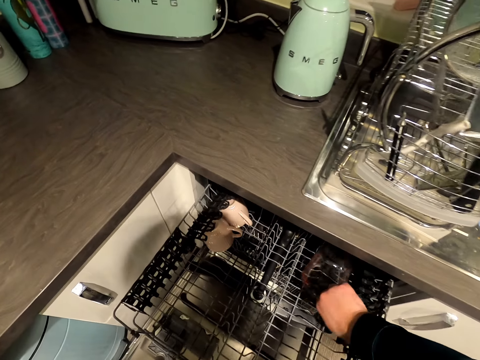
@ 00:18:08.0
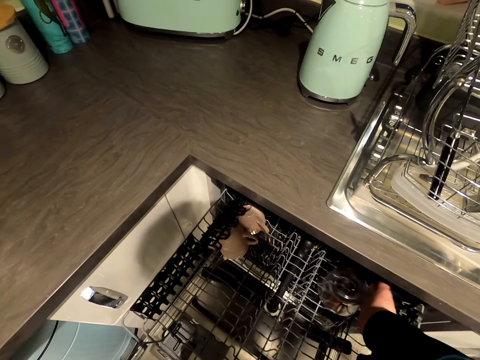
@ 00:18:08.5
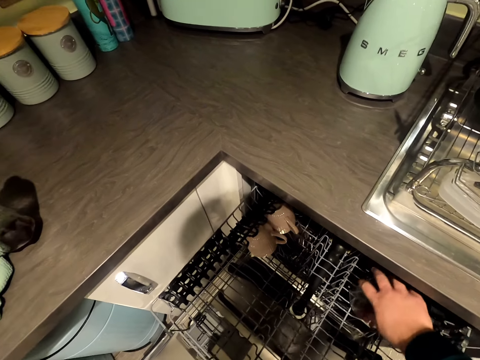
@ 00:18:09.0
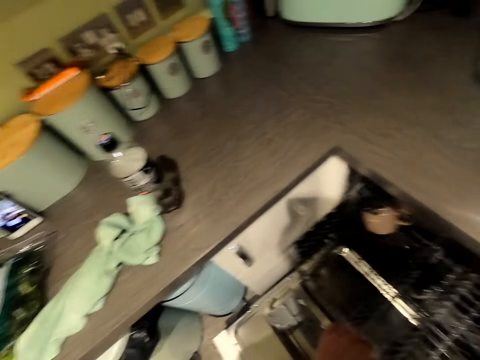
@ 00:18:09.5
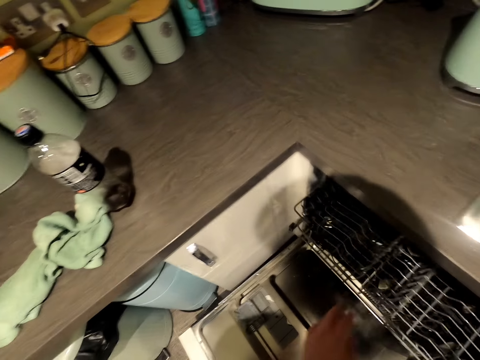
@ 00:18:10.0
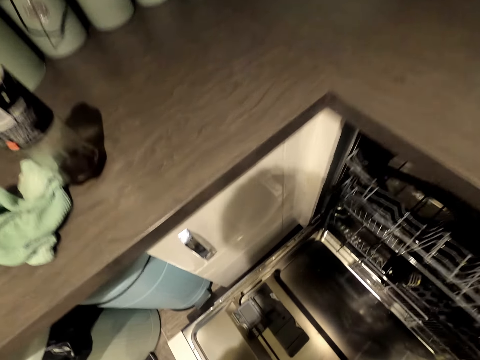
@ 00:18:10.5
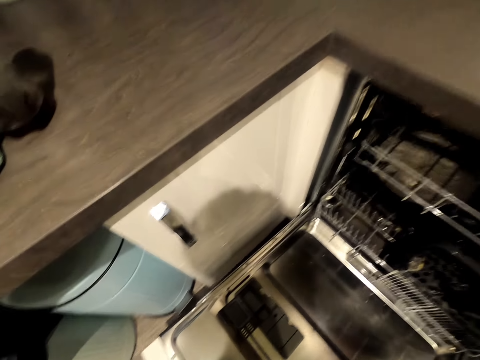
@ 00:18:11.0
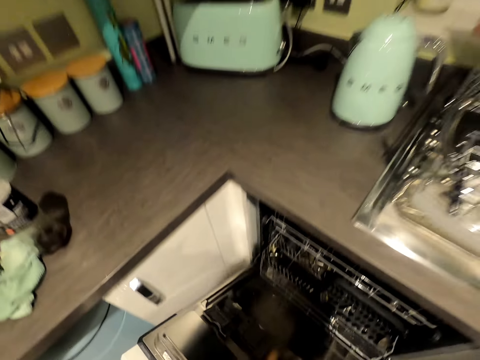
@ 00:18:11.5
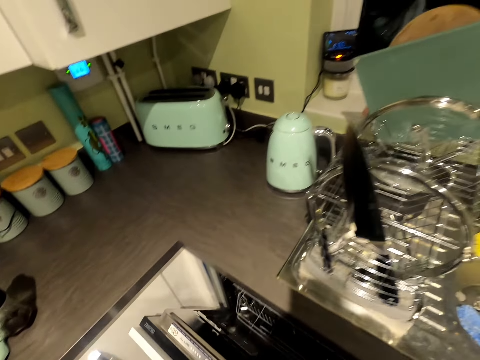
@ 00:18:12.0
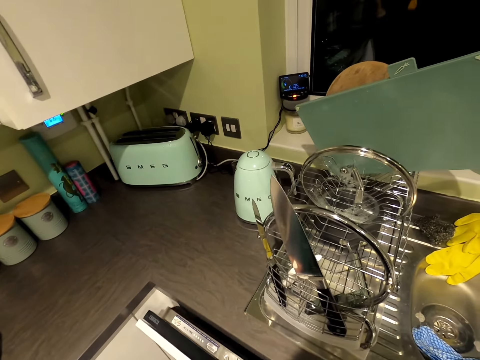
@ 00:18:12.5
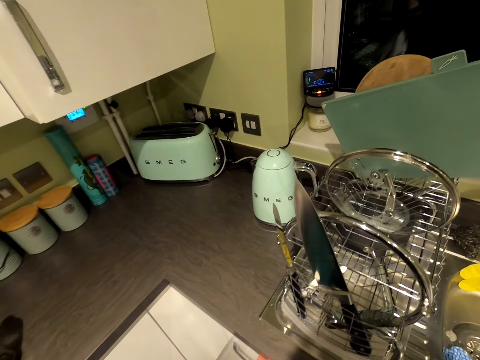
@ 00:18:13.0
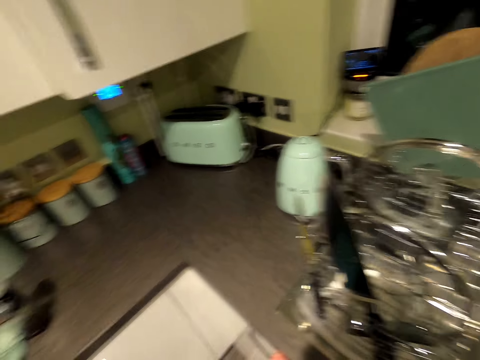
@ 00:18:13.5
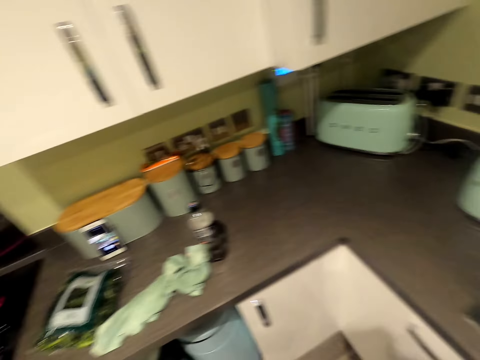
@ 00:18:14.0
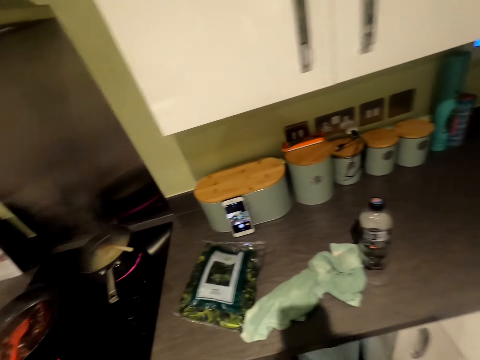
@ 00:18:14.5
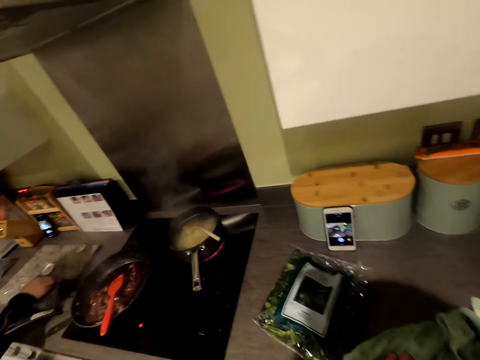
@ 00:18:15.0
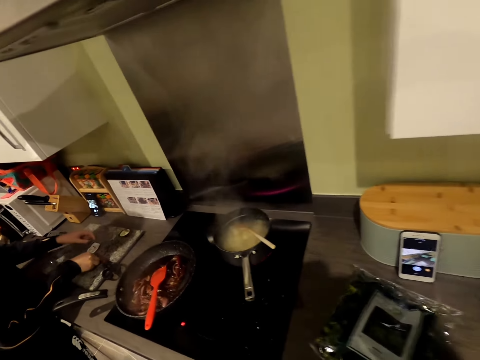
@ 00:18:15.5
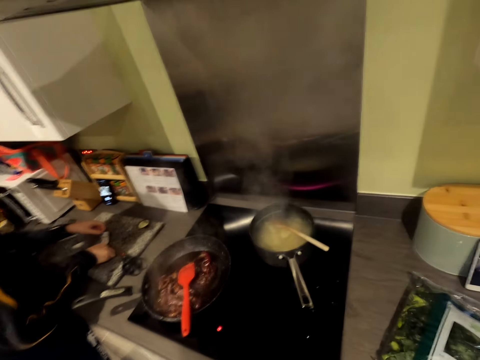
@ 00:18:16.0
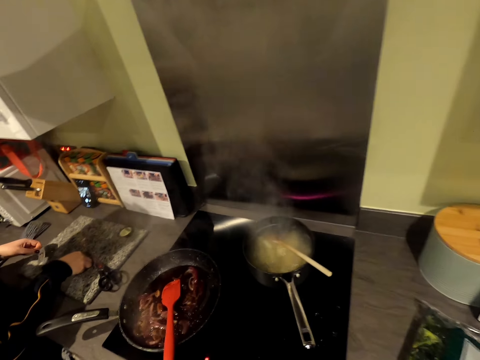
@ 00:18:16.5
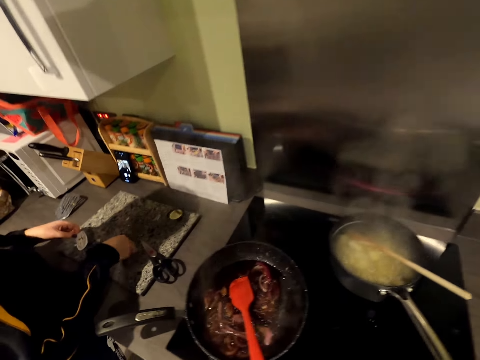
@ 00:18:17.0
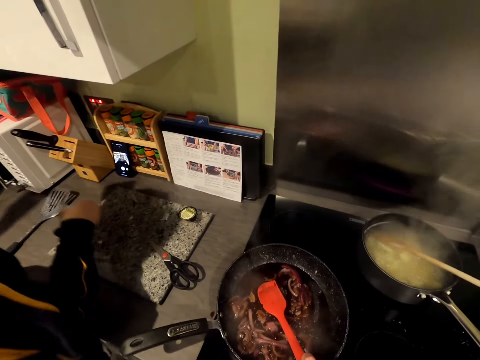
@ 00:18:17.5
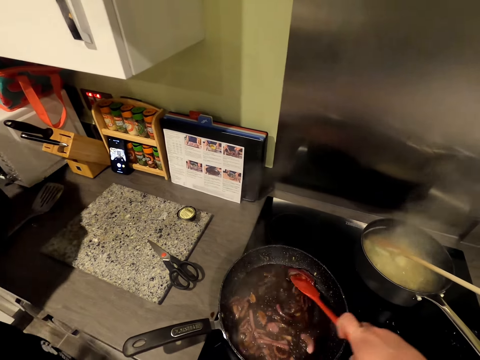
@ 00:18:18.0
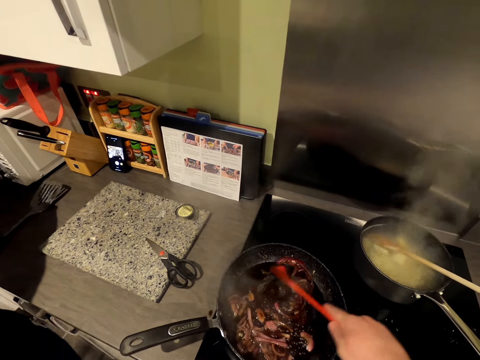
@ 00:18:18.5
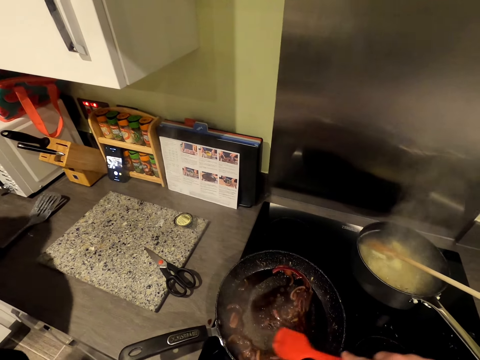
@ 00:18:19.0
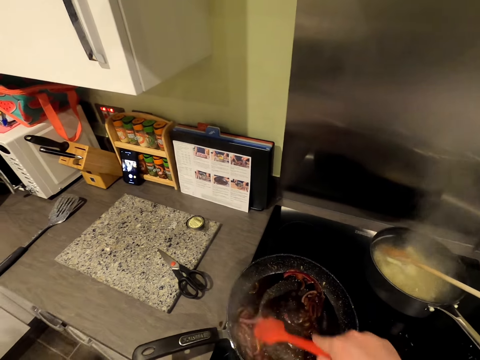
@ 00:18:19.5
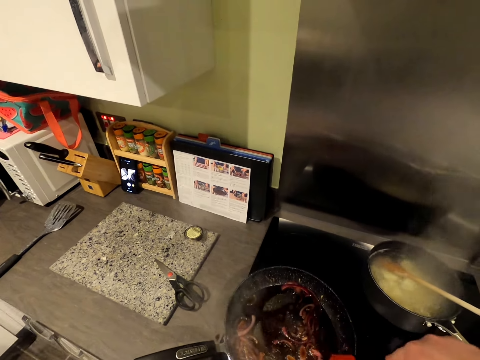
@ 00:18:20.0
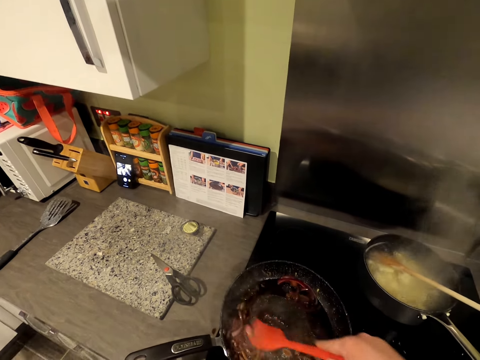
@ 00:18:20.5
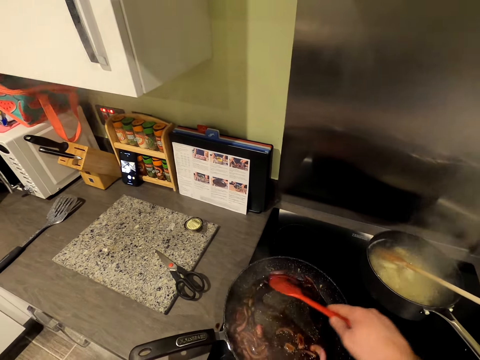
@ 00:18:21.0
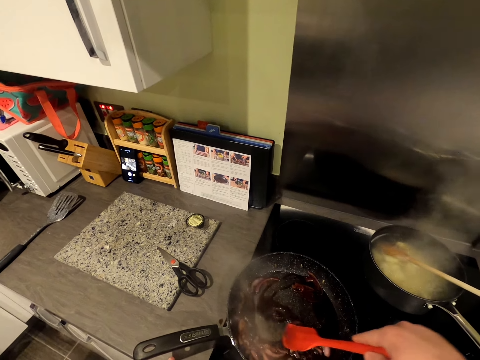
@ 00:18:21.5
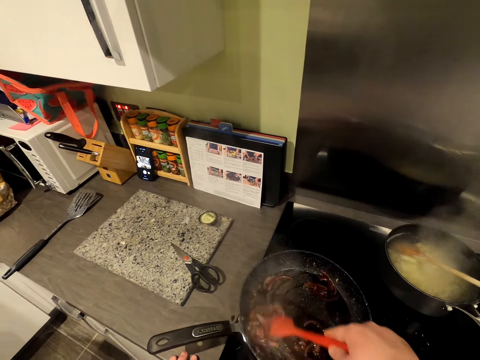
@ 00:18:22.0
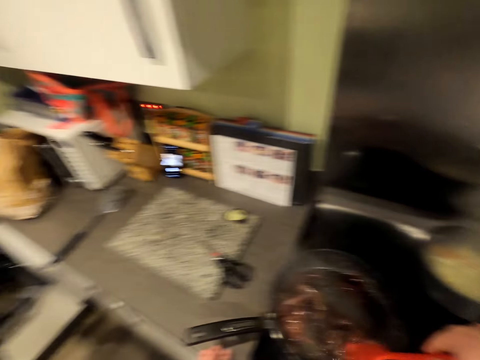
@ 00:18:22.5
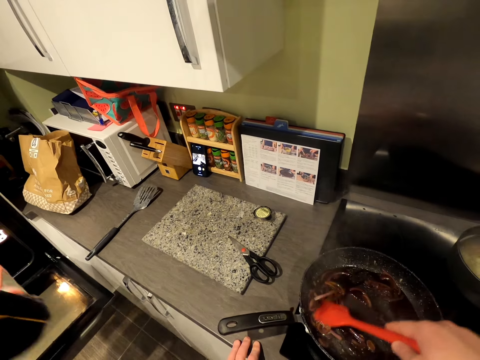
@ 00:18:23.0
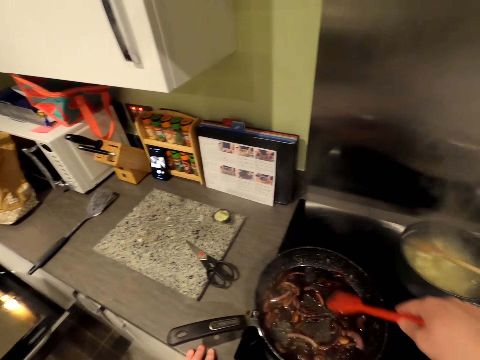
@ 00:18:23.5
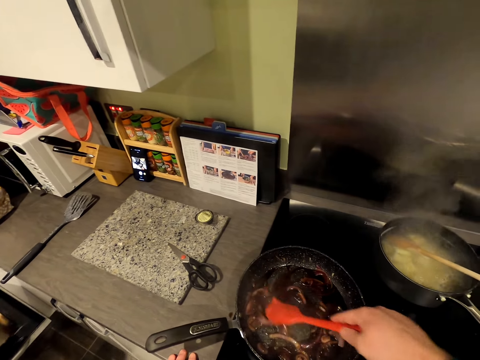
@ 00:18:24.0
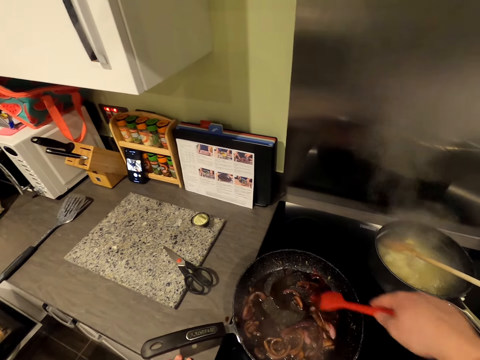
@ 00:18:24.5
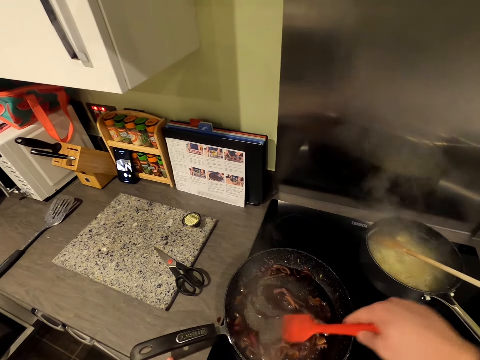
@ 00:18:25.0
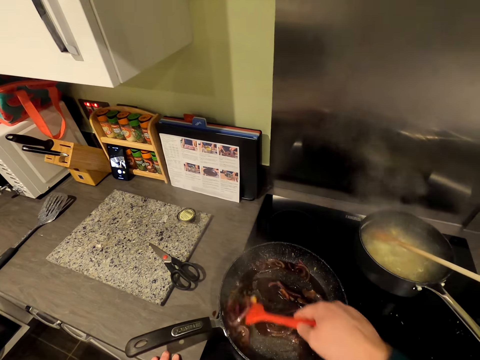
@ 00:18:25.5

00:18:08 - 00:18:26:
The camera wearer puts the measuring cup in the oven drawer. They turn around. They push the sliding metal drawer. They close the dishwasher. They walk in the kitchen. A woman picks the cut papers from the chopping board. The camera wearer picks up the turner spatula. The woman moves in the kitchen. The camera wearer holds a spoon. They stir the onion or potatoes in the frying pan. The woman opens the oven. The camera wearer stirs the potatoes.

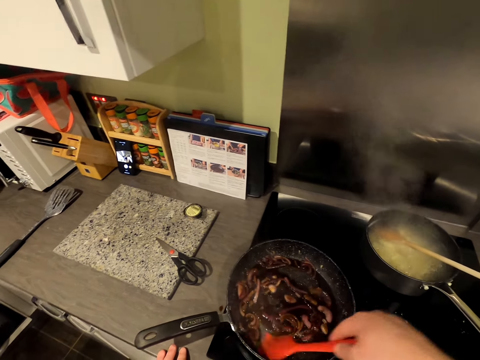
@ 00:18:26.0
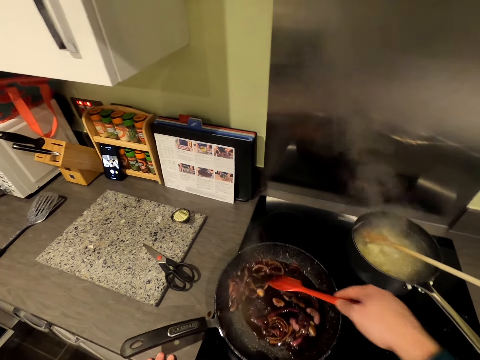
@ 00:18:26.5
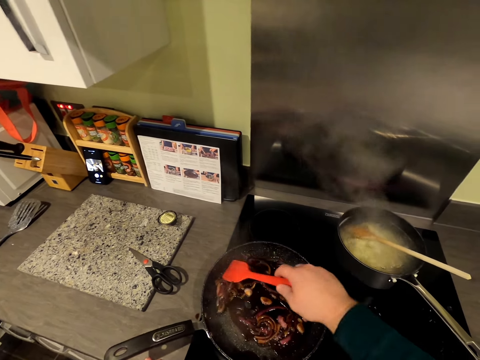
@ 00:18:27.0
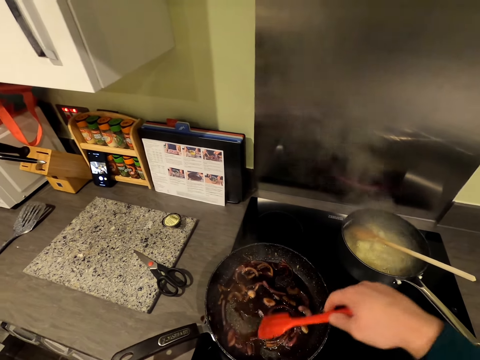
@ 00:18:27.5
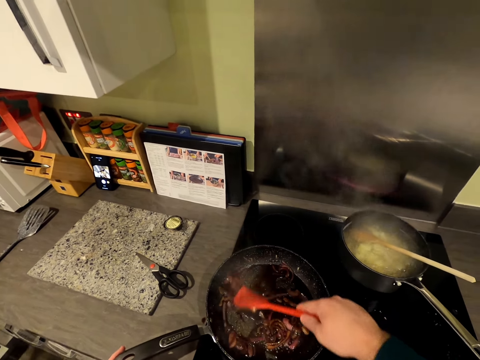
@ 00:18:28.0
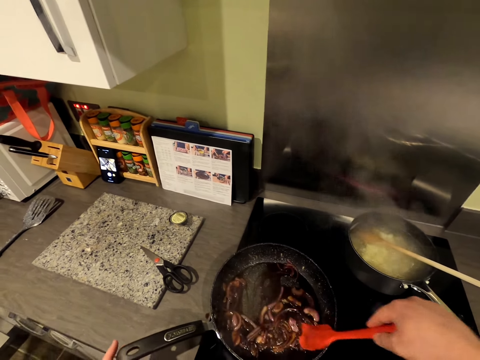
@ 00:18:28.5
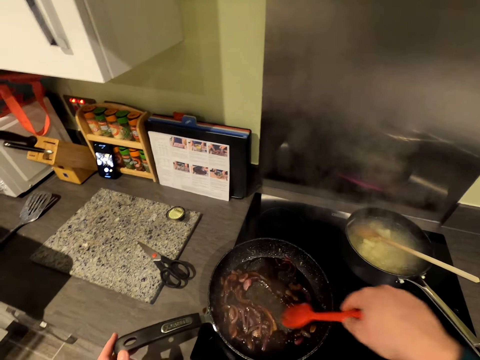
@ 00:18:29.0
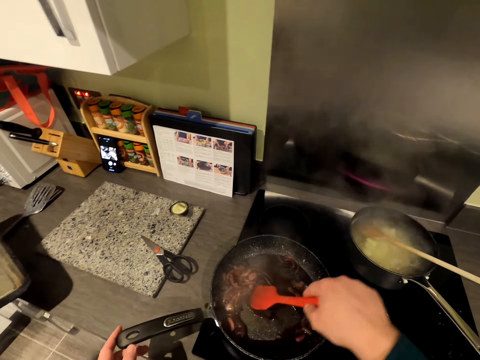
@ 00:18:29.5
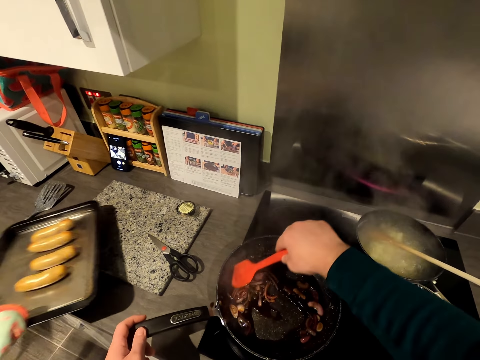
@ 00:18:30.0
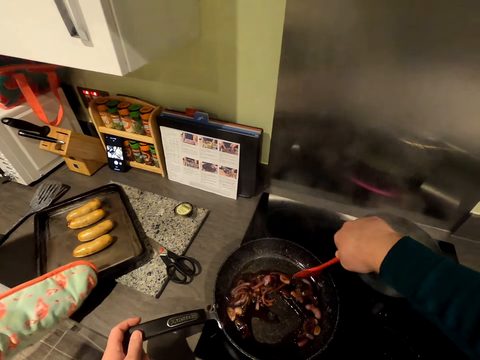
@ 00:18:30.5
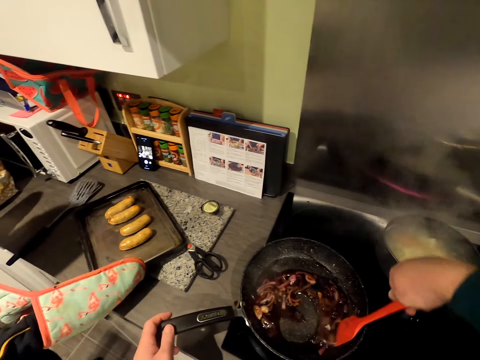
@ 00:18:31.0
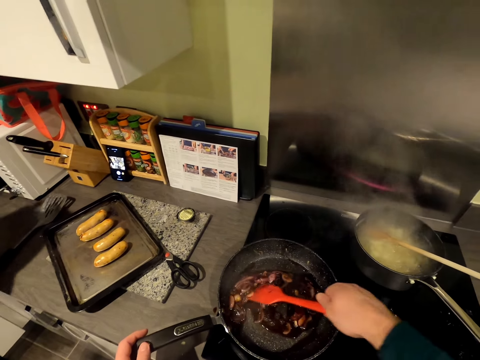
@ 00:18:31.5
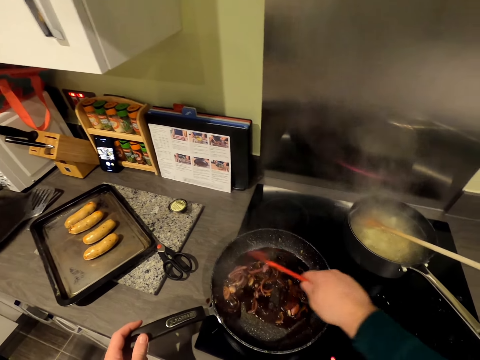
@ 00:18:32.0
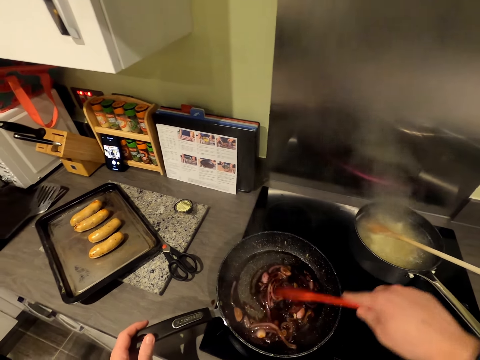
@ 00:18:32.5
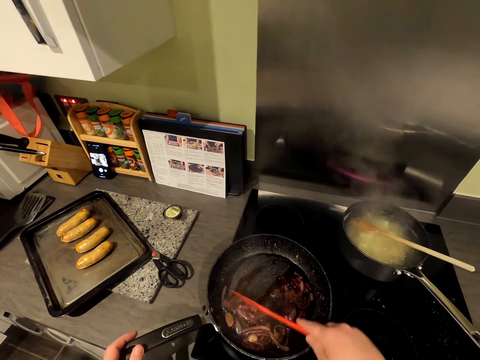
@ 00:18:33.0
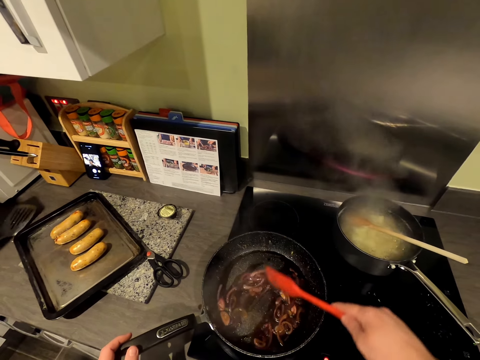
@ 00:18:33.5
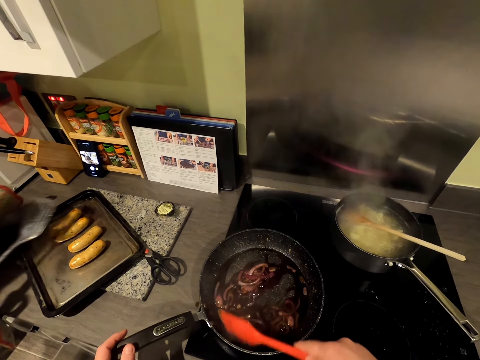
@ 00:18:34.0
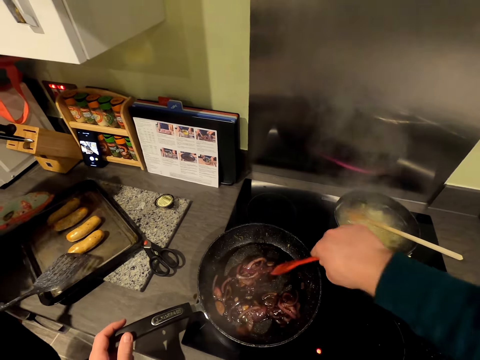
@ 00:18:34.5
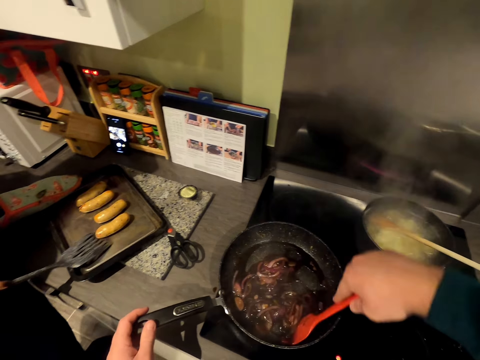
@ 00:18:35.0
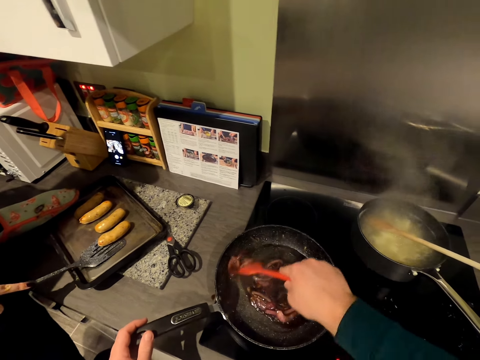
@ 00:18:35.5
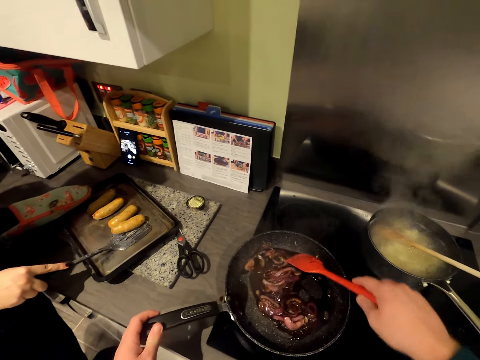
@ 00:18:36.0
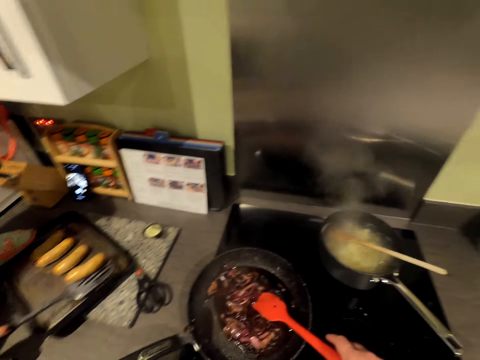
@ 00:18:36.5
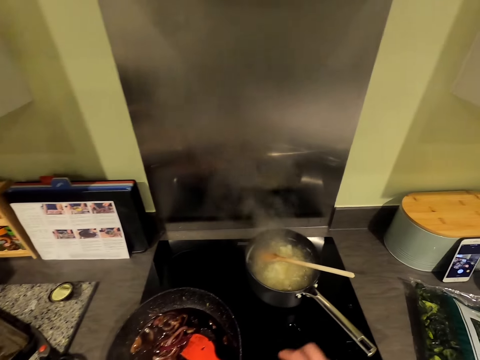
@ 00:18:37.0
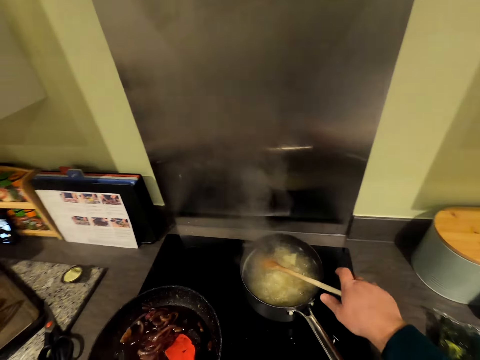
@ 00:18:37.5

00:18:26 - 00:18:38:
A woman holds a tray or baking sheet. The woman places the baking sheet on the chopping board. The camera wearer places the tray on the chopping board. The woman removes her hand from the tray. The camera wearer stirs the potatoes. The woman picks up the turner spatula and holds a slice spoon. The woman turns the bun on the baking sheet and takes a sausage from the tray.
